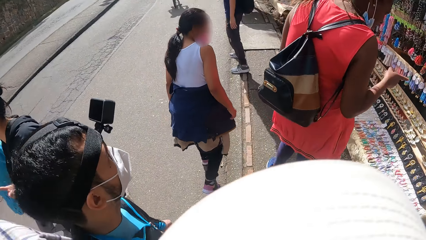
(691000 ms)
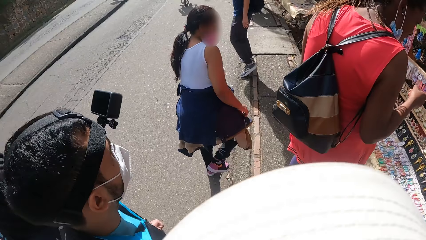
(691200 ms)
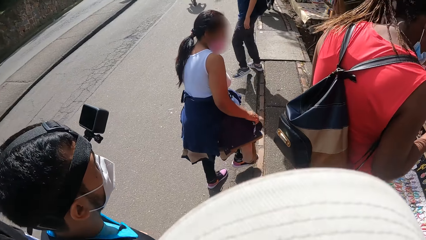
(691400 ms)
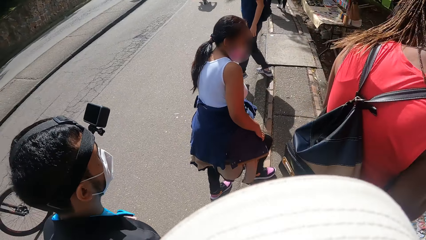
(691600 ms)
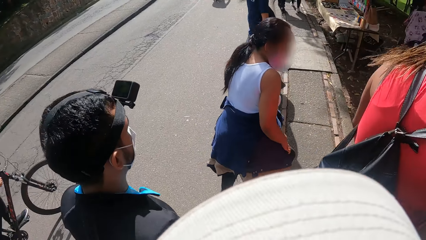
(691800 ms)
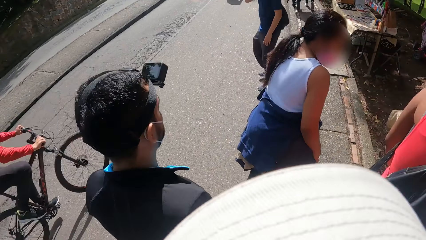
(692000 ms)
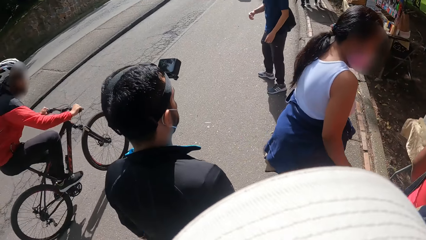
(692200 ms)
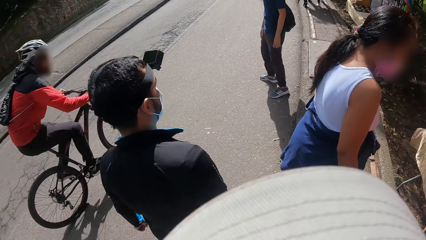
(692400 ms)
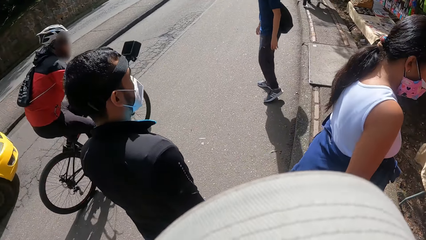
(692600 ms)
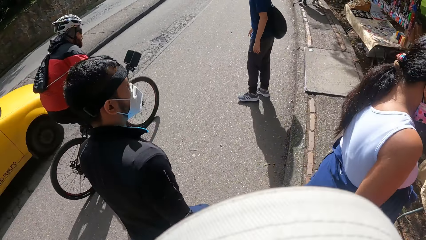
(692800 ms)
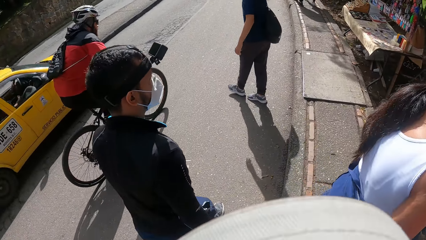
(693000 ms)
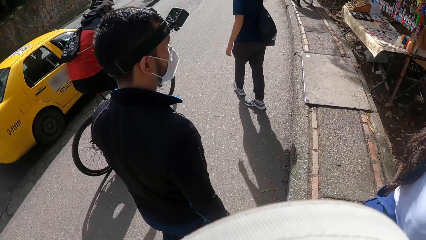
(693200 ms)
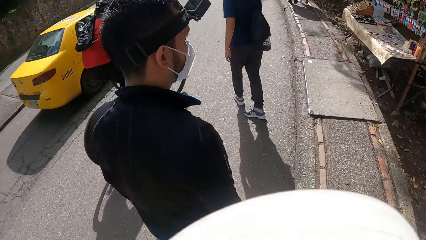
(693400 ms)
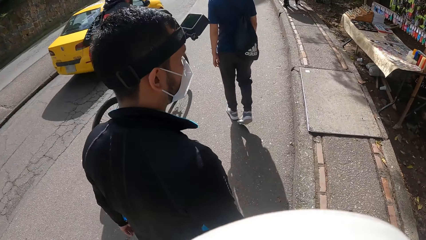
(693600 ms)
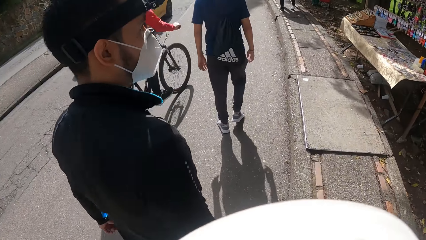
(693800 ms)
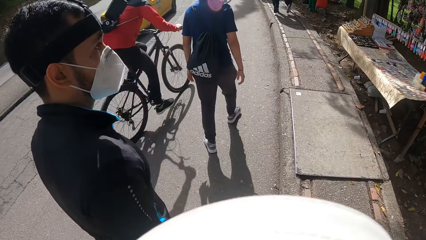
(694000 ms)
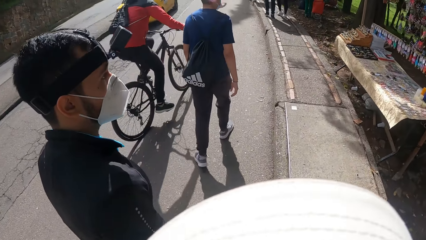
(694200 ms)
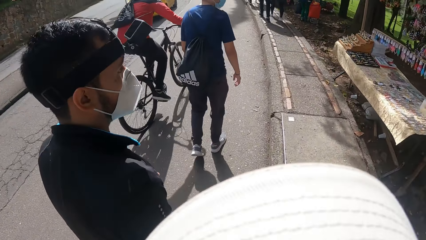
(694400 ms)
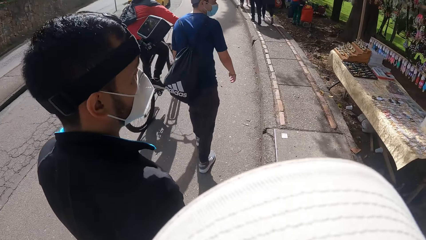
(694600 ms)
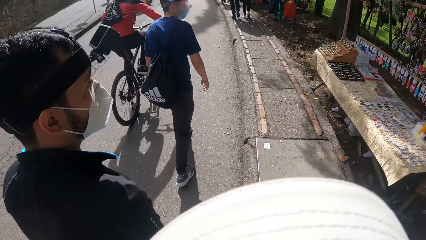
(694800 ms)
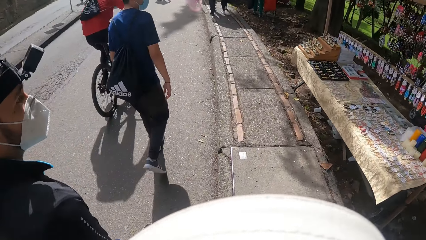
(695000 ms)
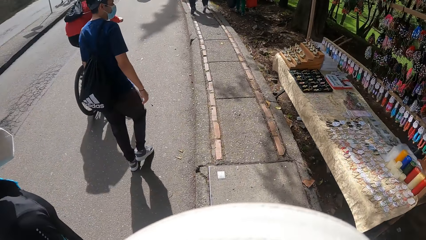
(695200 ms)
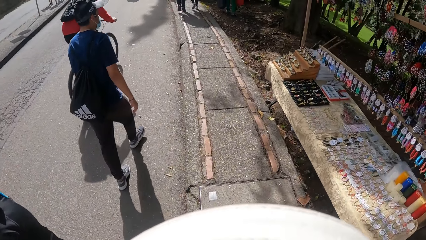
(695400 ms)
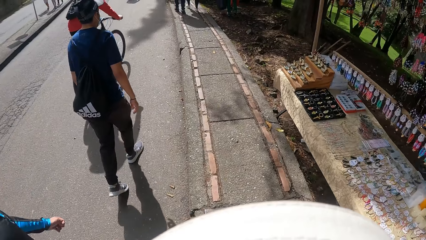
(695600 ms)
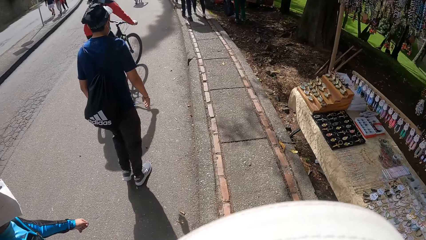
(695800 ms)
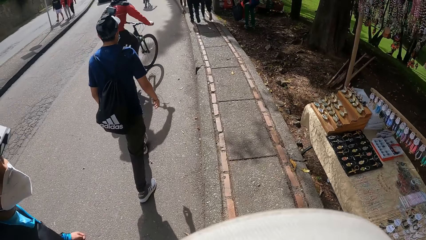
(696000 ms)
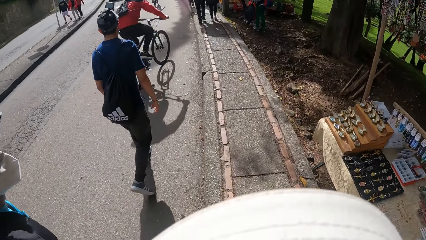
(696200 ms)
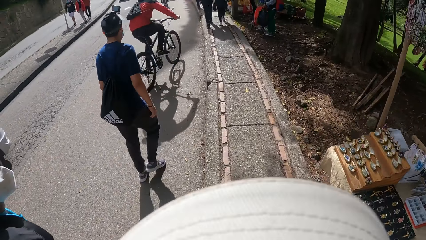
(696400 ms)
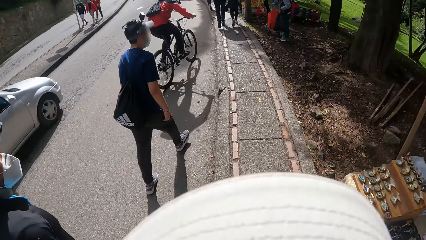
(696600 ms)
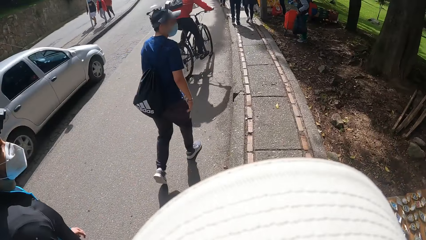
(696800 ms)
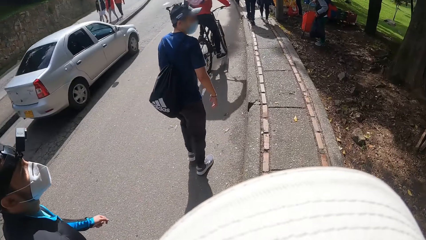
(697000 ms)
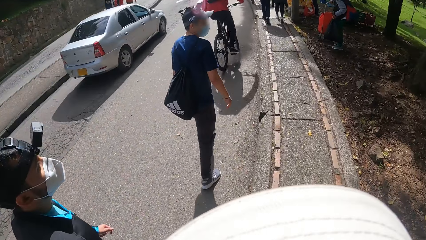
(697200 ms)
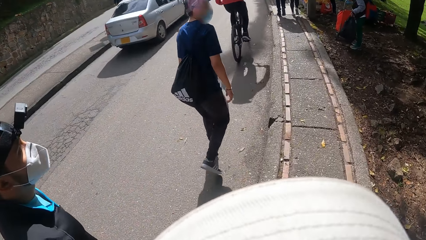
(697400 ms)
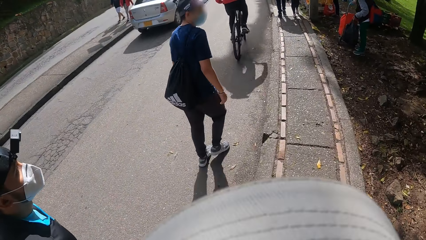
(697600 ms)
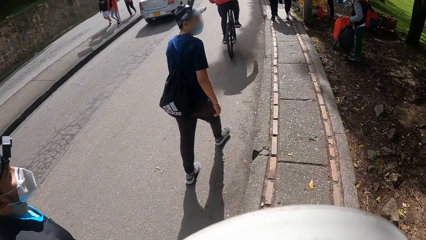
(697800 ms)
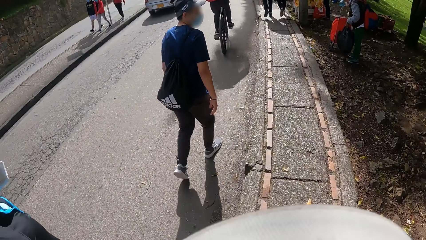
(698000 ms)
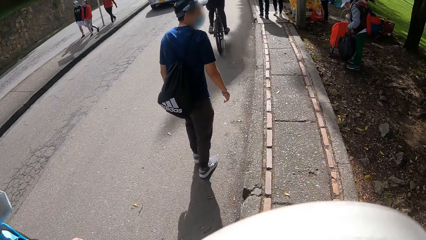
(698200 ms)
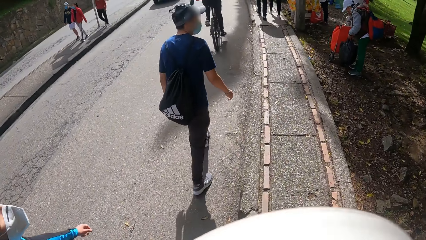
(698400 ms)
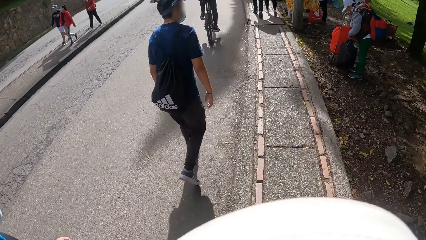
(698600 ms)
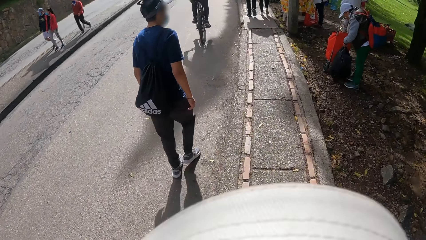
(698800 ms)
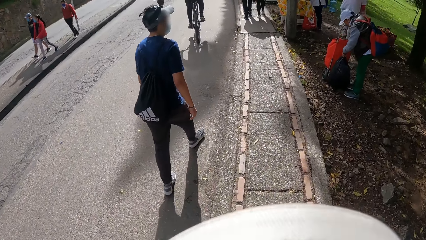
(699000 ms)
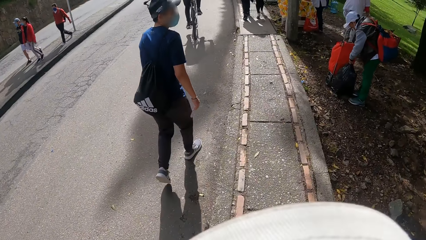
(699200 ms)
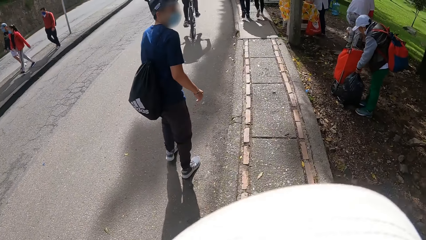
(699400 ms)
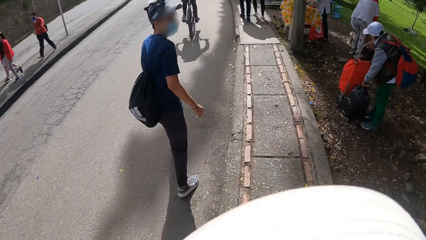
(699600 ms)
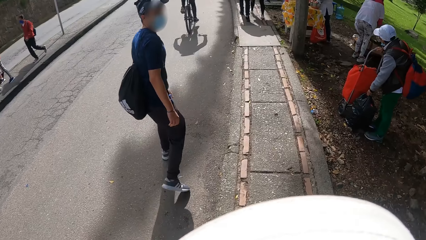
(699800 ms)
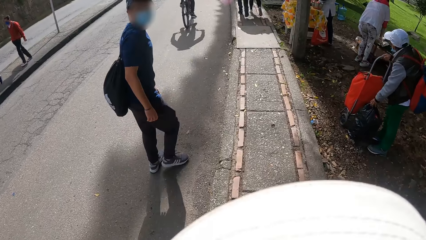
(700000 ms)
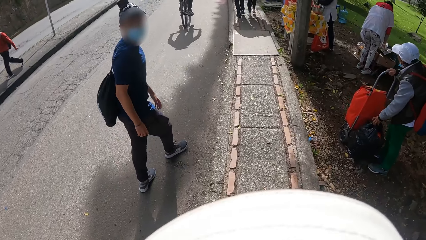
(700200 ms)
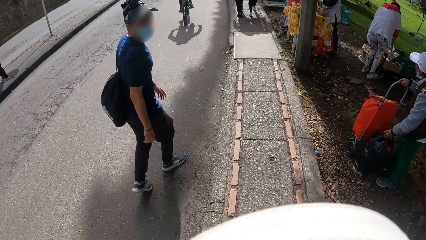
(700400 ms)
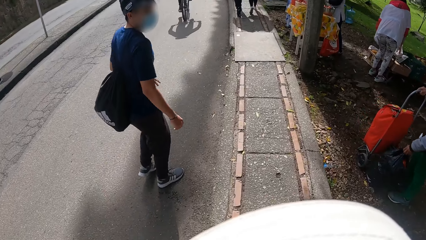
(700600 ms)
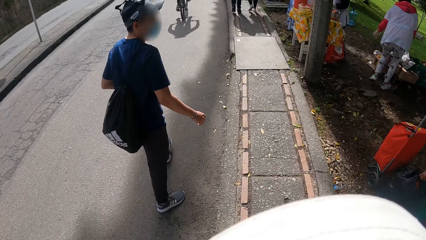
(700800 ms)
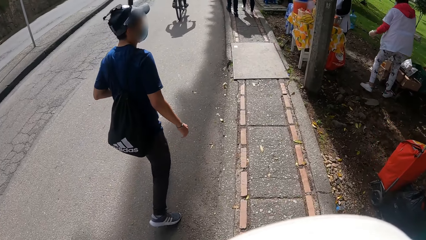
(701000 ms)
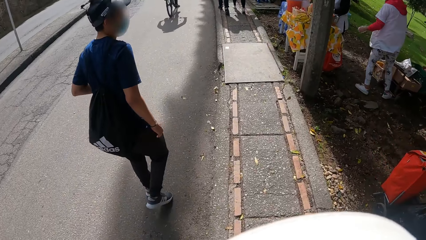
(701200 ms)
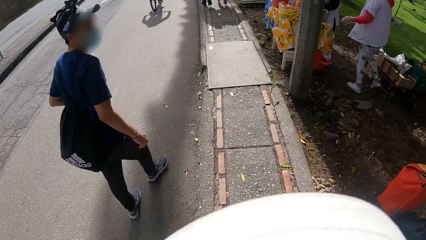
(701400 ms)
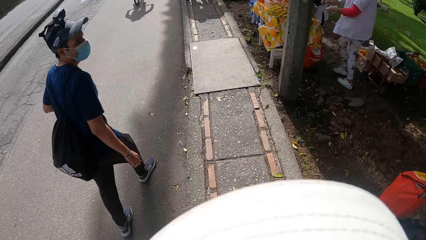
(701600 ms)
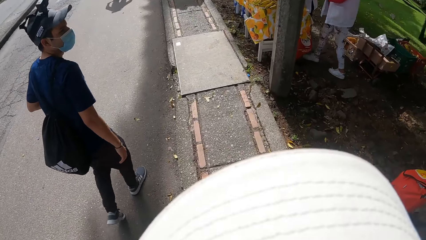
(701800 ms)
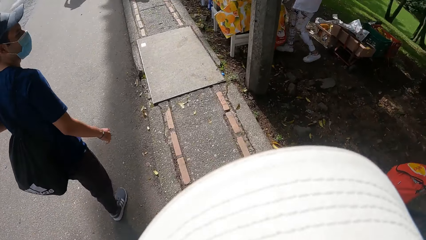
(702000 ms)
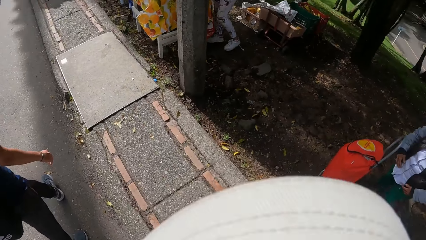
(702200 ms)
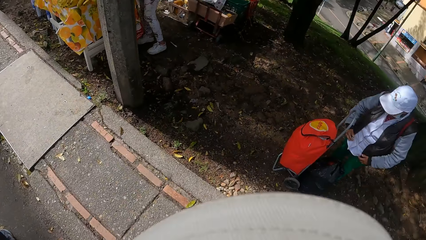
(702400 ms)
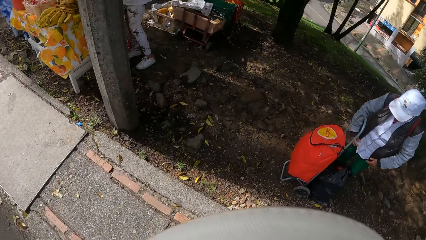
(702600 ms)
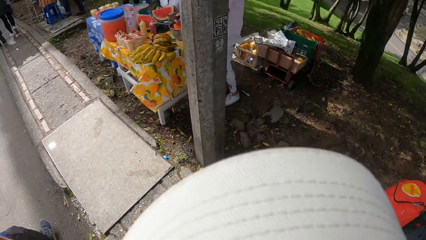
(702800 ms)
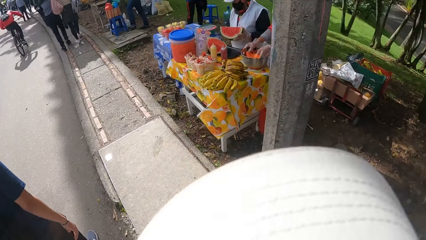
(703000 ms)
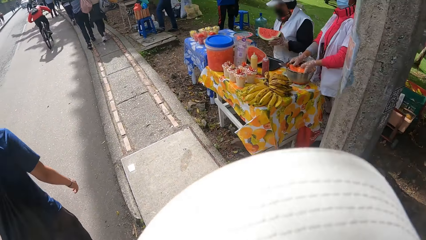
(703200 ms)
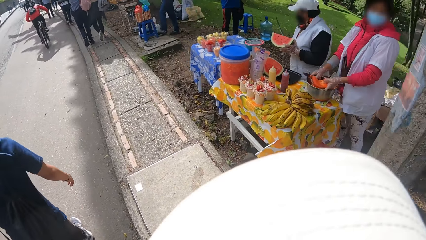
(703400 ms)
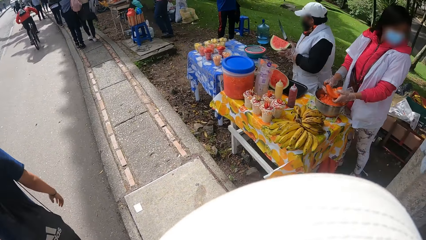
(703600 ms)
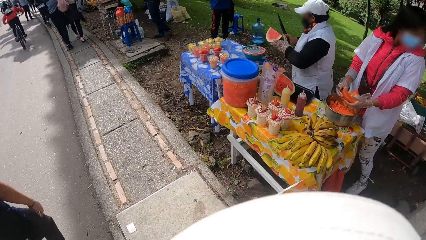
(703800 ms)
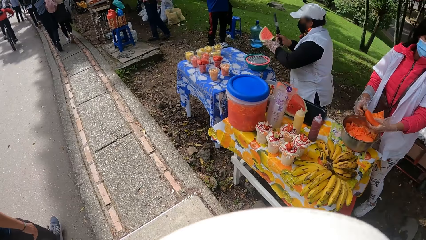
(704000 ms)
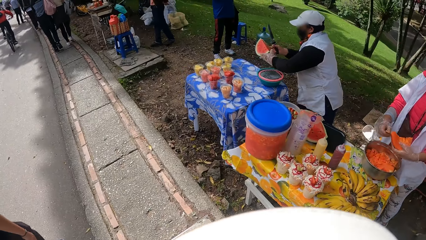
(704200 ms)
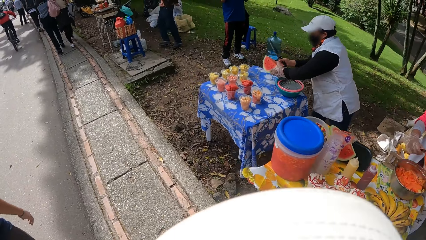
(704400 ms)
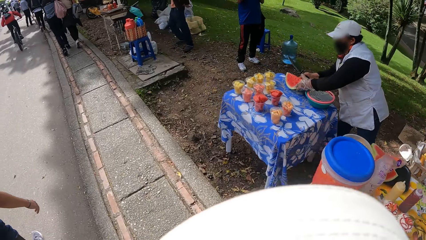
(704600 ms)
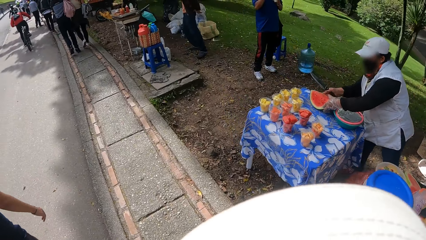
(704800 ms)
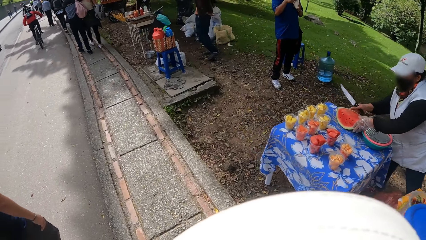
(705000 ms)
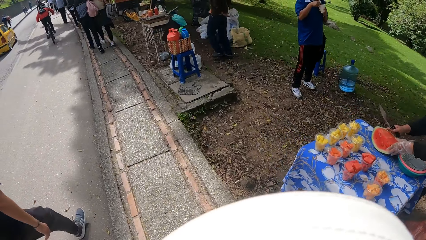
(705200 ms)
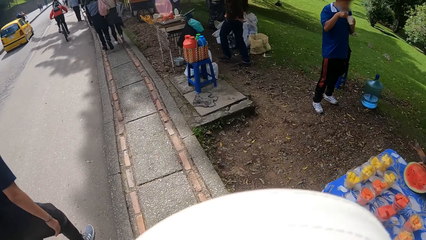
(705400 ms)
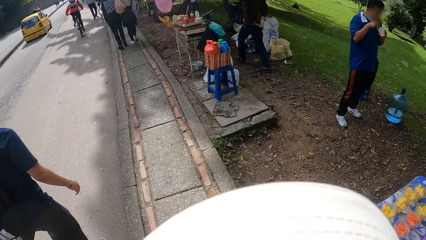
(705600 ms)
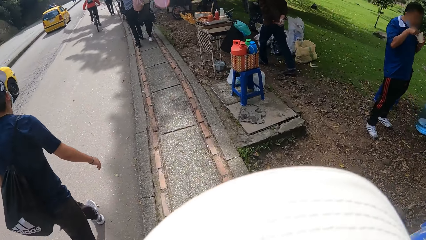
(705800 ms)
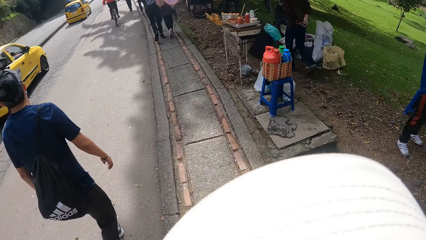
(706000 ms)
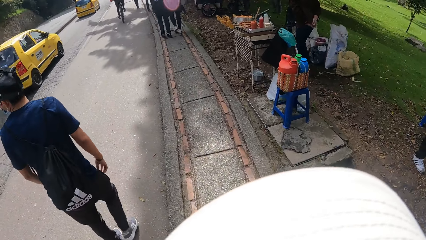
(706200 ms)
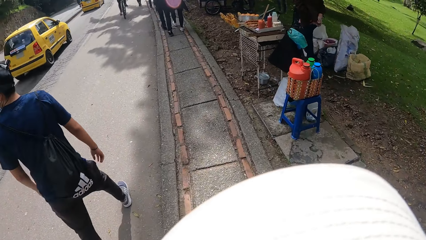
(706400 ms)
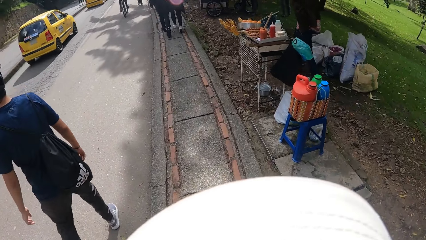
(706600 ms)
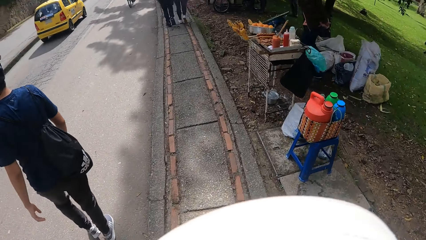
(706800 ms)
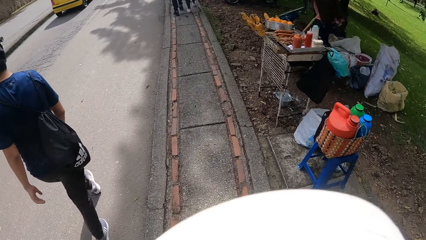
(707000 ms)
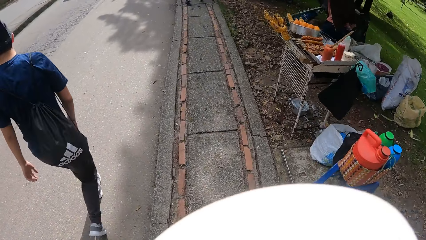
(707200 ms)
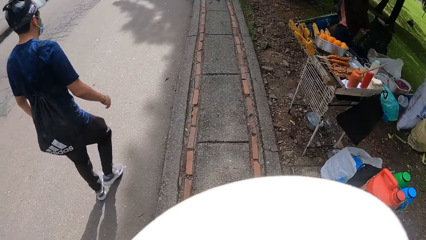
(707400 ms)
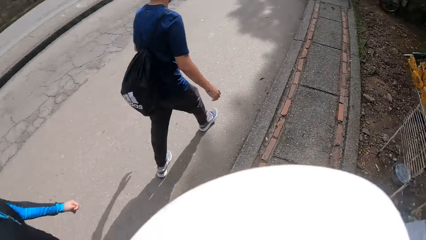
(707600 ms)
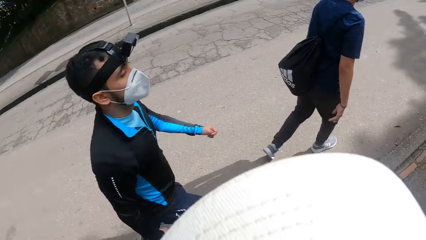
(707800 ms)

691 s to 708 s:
A man walks on the road. The camera wearer walks in the street.
